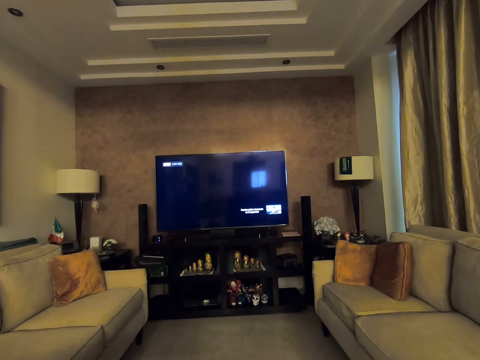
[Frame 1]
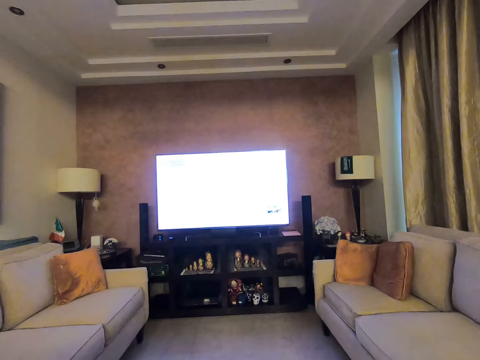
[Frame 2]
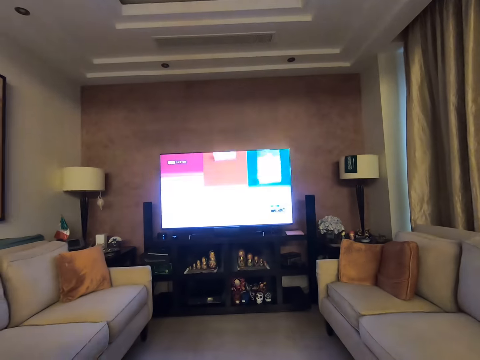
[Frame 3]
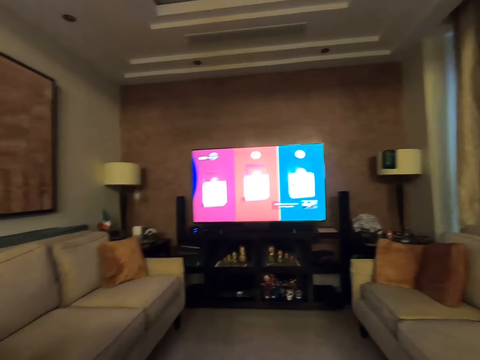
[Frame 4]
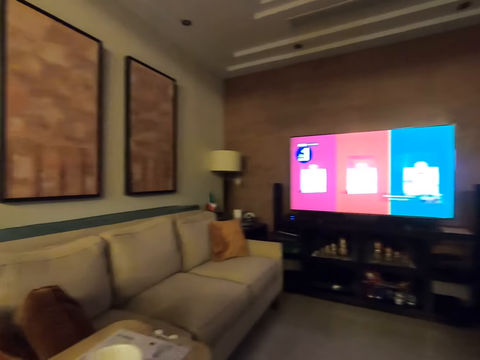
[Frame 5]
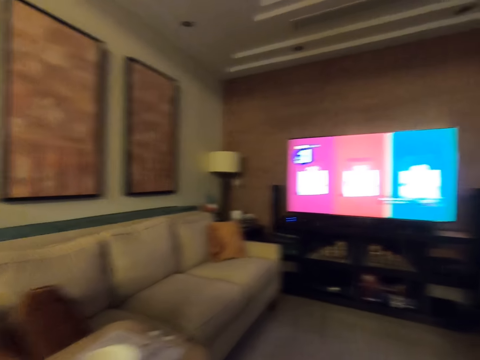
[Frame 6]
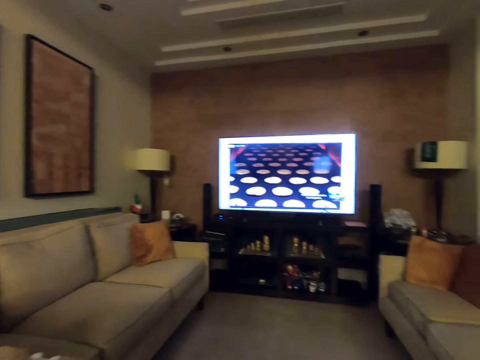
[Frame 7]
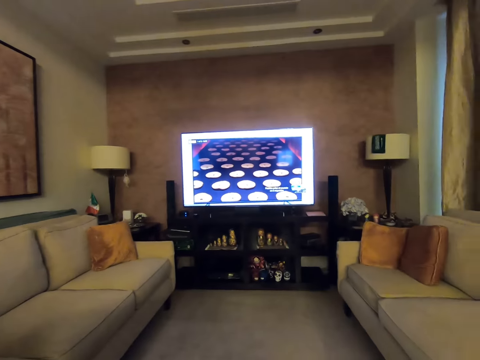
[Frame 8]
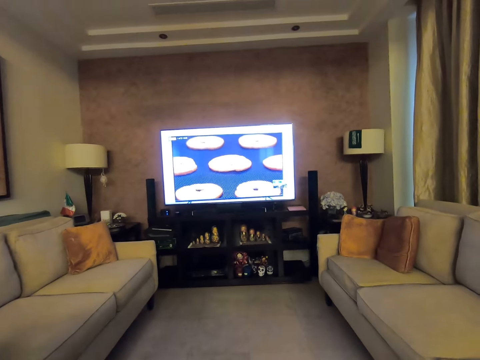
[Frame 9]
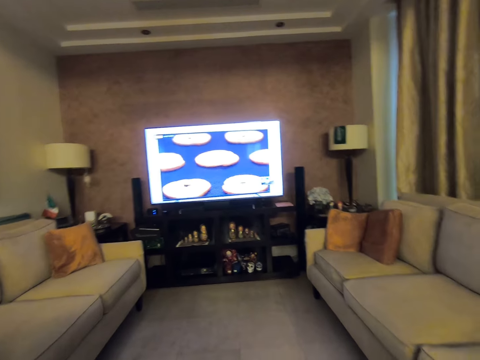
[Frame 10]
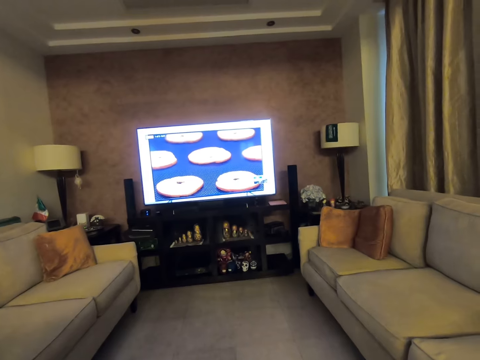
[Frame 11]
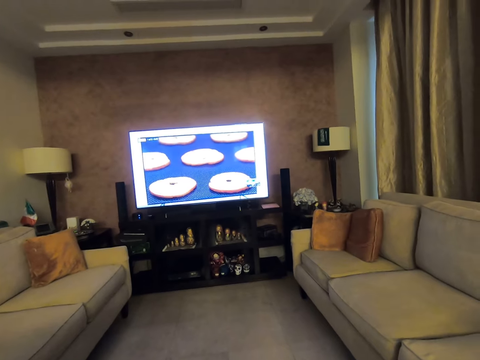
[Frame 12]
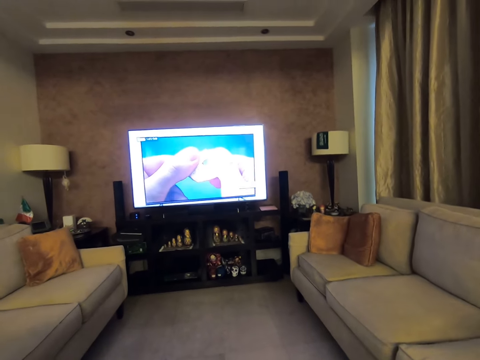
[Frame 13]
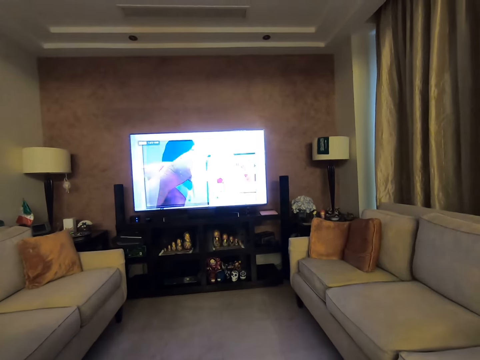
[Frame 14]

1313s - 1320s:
The camera wearer moved a bit.

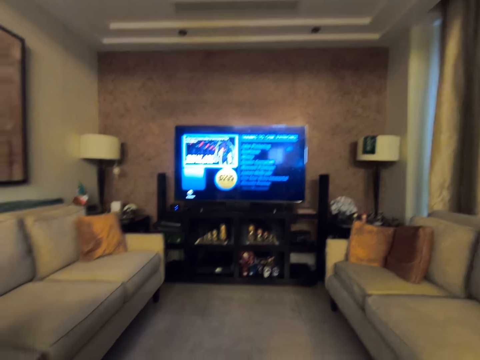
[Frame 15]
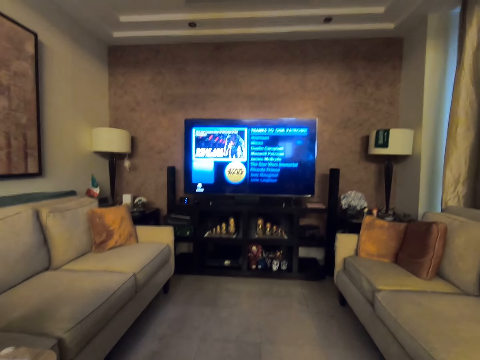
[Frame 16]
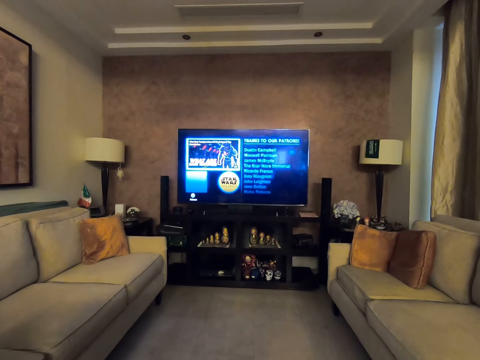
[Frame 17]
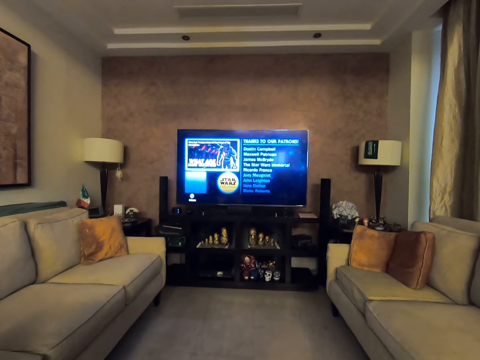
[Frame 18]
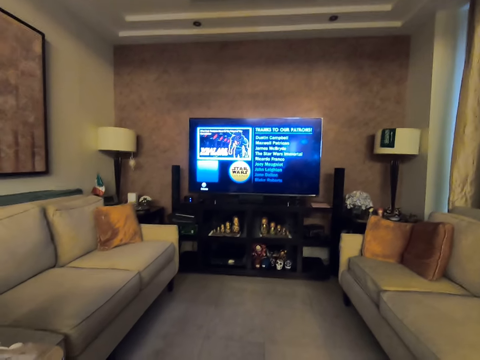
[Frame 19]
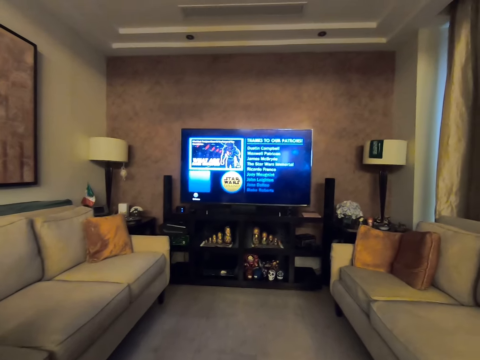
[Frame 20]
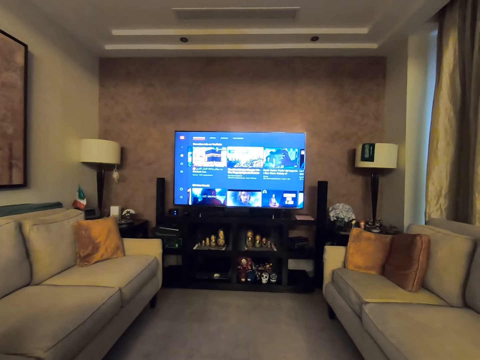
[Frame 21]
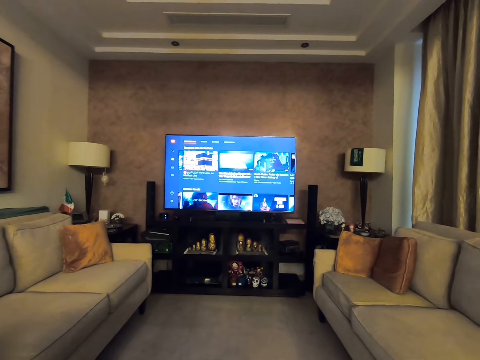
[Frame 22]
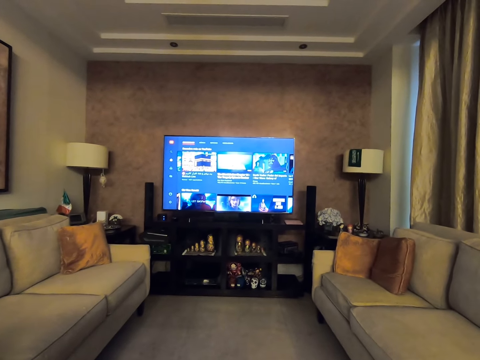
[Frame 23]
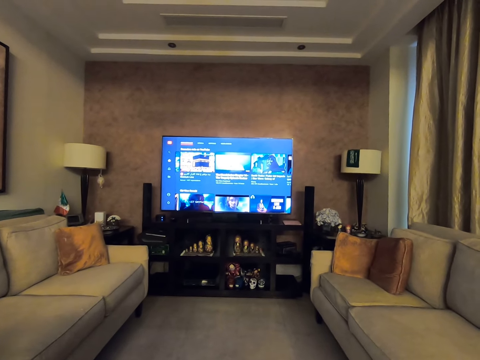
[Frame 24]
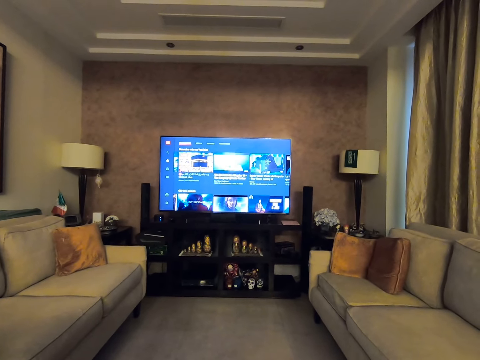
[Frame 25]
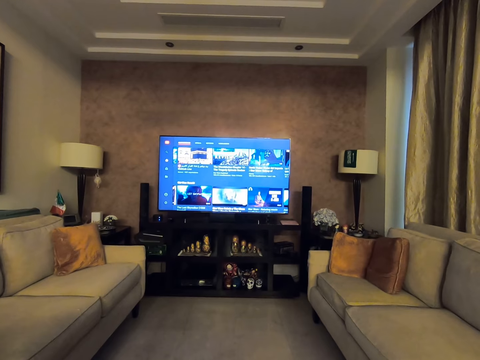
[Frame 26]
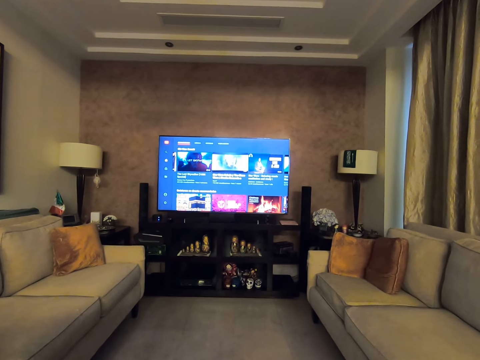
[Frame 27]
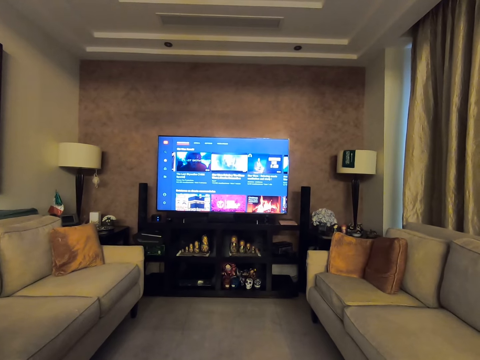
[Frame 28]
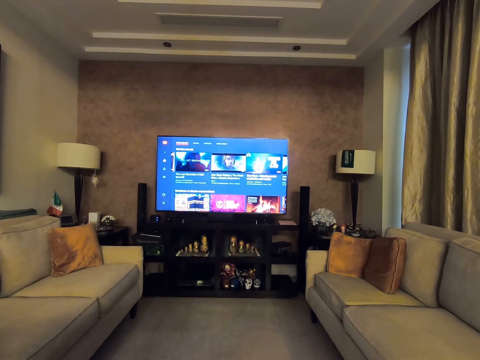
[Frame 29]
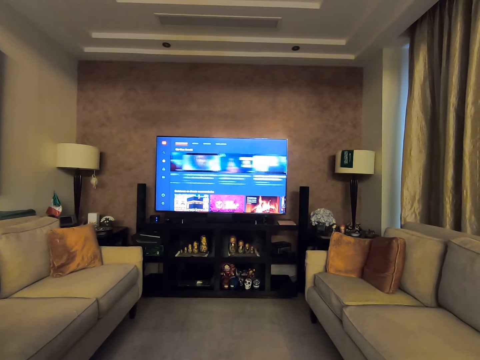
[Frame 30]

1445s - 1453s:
The camera wearer mutes the television. They switch to a menu channel.
